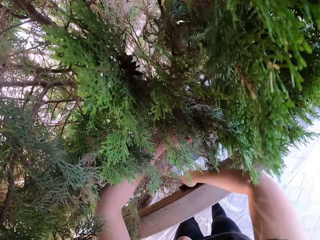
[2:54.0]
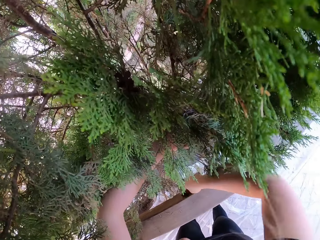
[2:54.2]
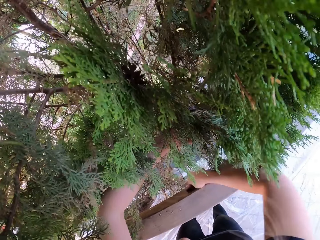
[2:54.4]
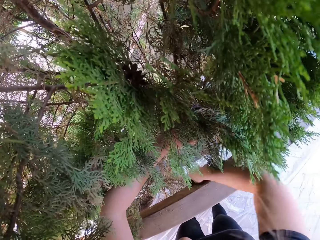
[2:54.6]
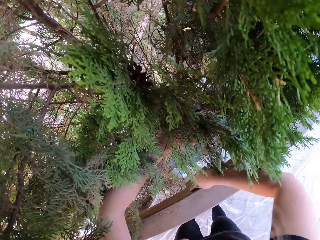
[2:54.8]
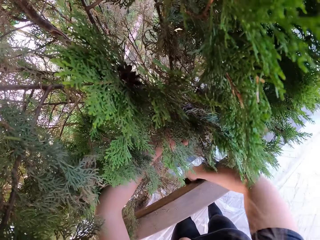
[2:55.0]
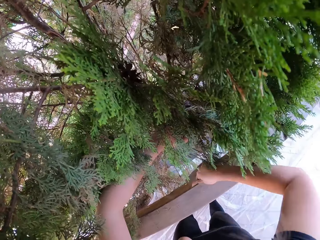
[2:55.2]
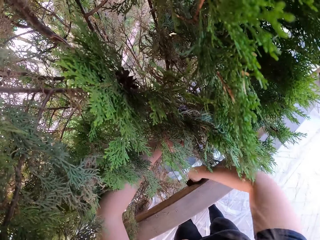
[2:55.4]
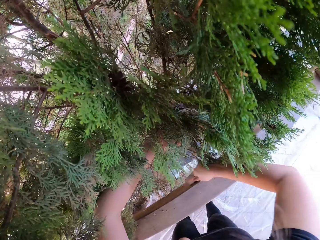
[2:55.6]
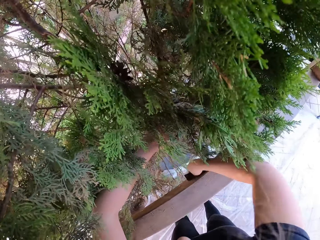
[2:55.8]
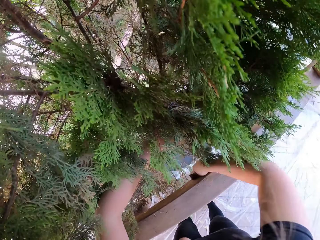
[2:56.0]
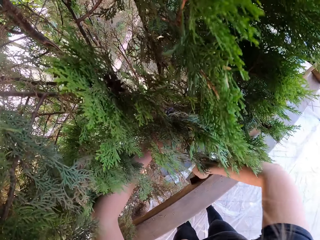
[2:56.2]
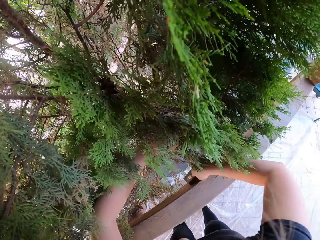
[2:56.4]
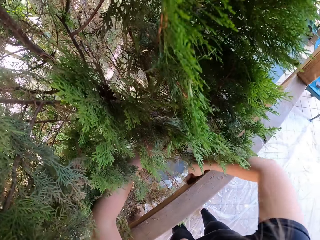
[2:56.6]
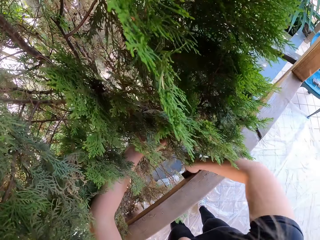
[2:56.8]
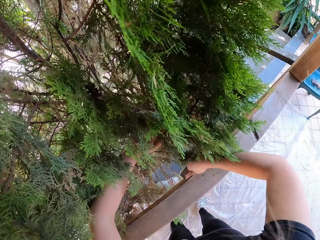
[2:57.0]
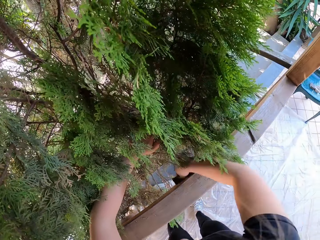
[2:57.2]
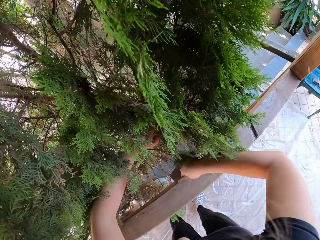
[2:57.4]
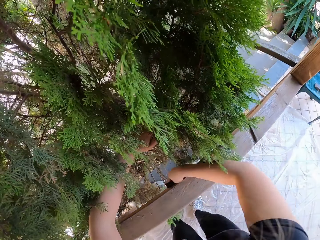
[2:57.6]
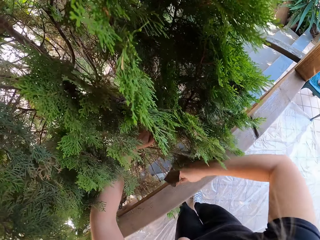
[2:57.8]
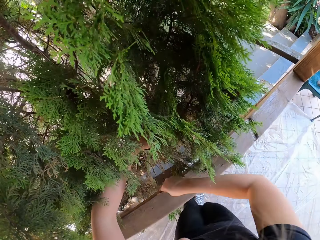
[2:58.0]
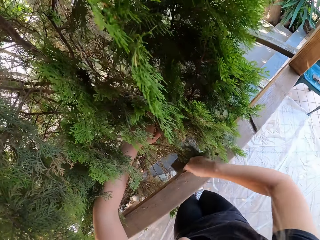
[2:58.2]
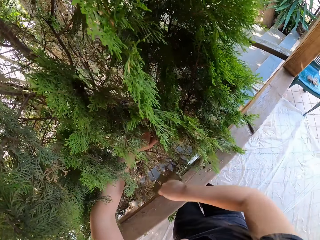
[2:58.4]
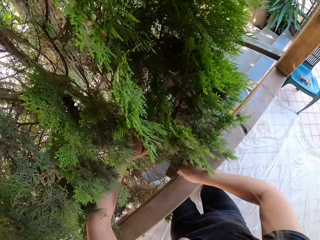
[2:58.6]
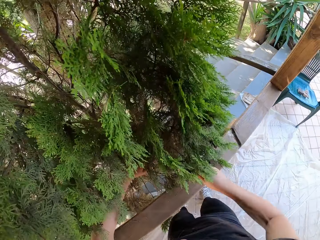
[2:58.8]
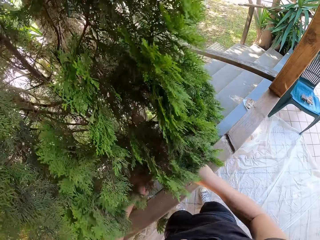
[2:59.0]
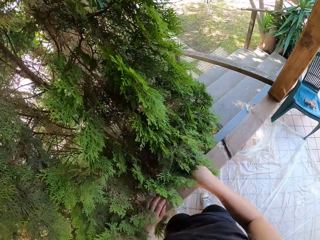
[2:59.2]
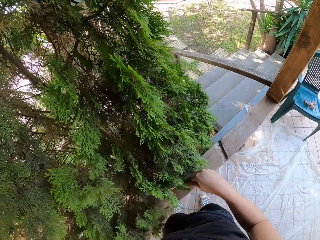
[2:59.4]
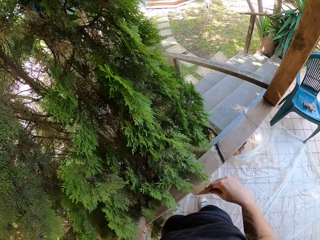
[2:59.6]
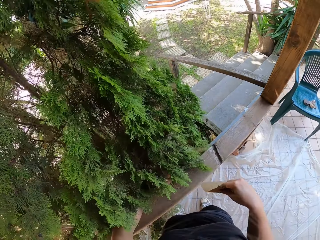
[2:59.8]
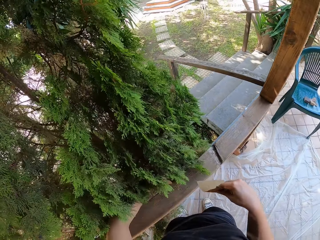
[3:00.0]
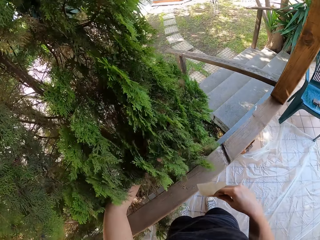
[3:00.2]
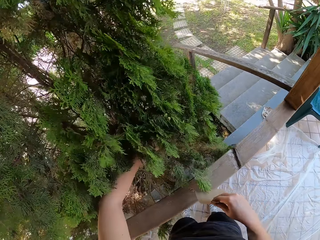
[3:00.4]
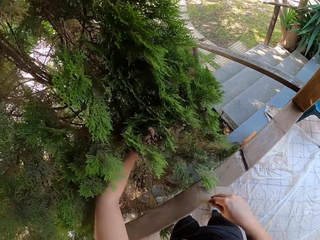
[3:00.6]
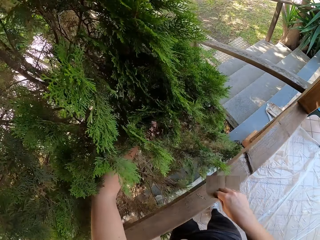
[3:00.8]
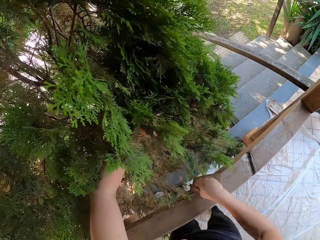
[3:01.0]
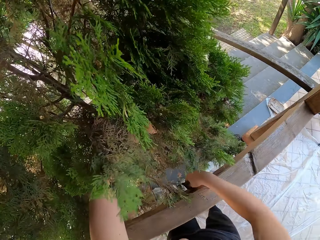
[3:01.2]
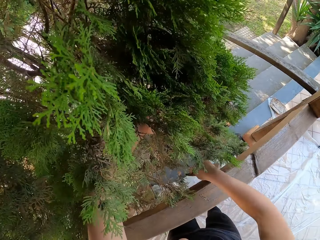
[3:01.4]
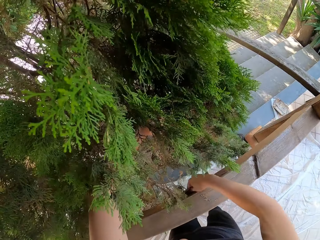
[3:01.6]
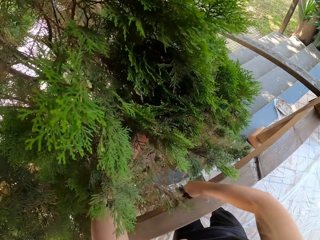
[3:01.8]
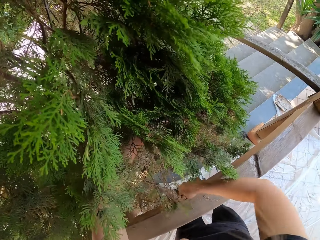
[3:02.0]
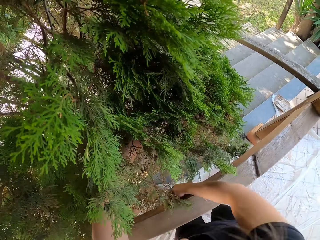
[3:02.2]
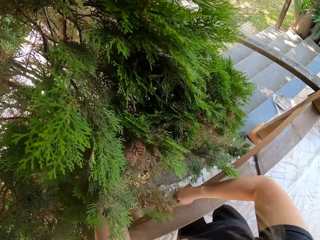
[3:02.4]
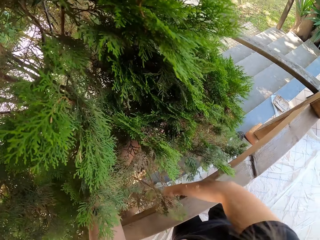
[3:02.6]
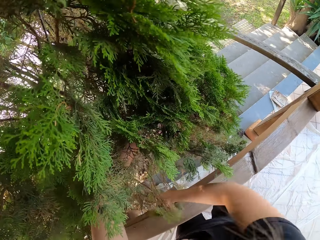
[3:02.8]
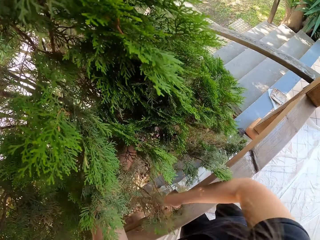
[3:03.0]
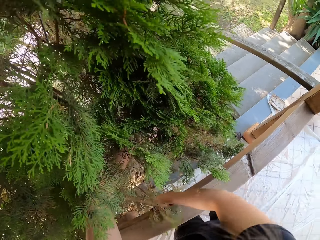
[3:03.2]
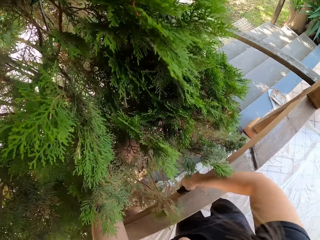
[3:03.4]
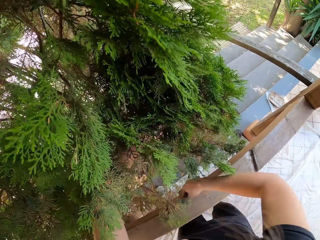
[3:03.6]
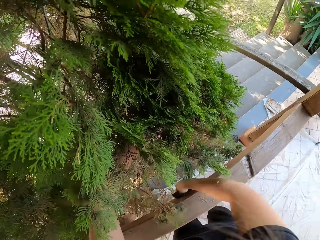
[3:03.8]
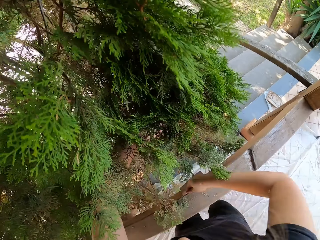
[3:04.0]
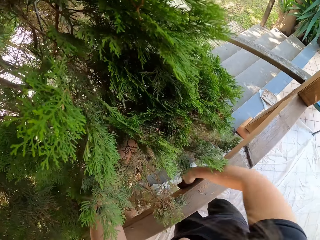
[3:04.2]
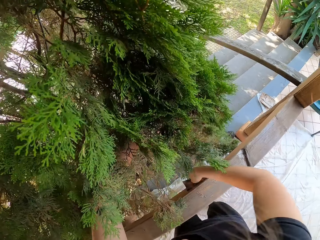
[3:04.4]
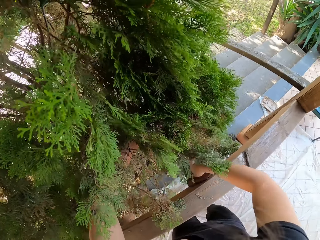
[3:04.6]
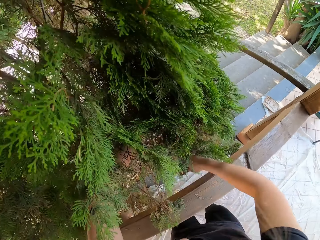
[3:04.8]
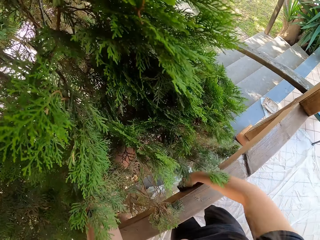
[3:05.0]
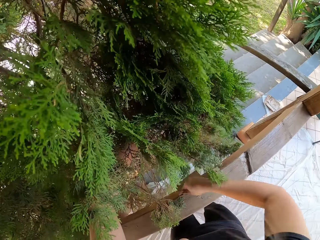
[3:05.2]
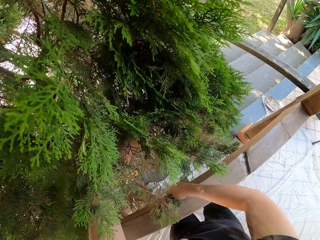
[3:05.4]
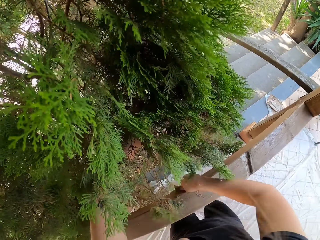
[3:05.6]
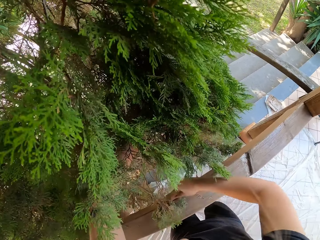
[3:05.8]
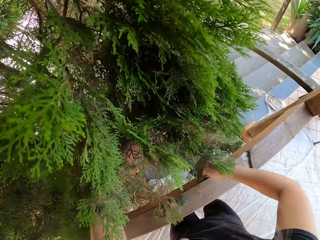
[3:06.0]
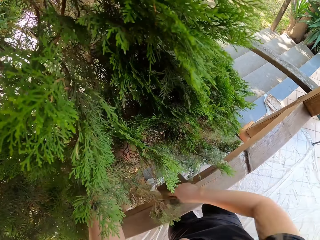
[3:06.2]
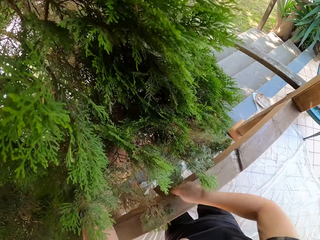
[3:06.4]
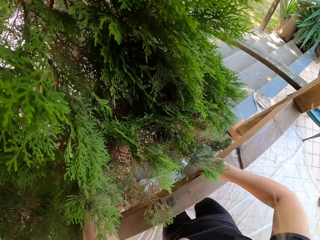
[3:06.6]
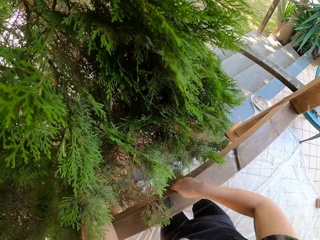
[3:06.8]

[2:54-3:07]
The camera wearer pushes leaves with their hand. They scrub wood with a scrubber.

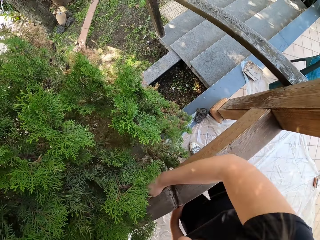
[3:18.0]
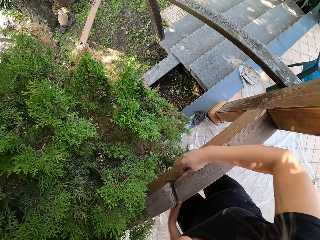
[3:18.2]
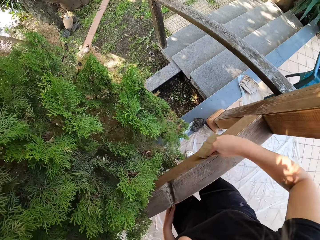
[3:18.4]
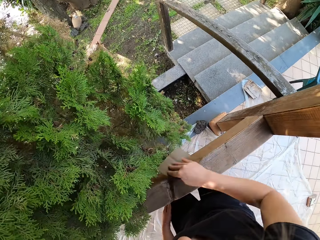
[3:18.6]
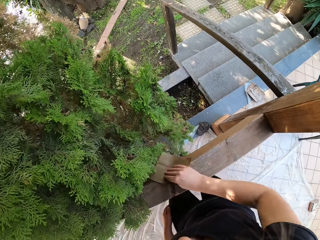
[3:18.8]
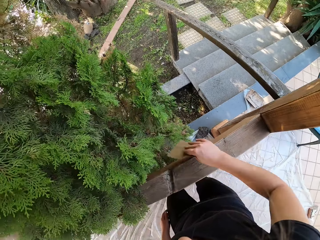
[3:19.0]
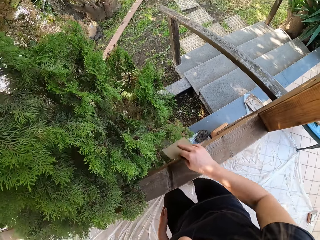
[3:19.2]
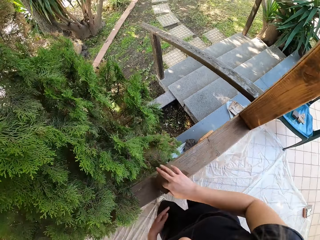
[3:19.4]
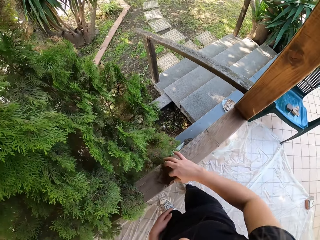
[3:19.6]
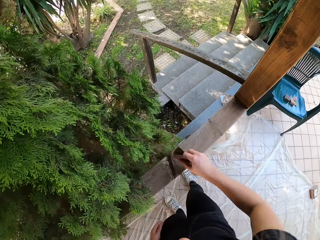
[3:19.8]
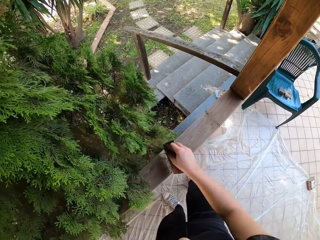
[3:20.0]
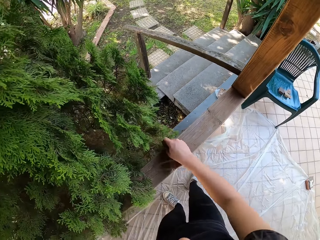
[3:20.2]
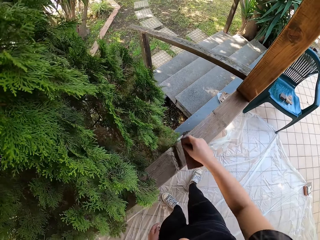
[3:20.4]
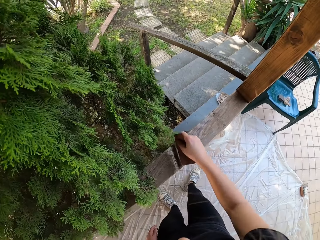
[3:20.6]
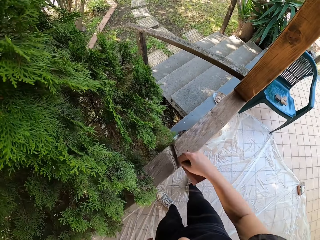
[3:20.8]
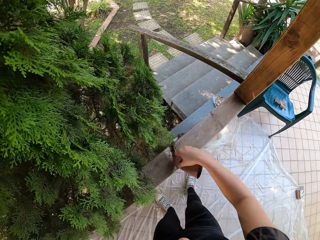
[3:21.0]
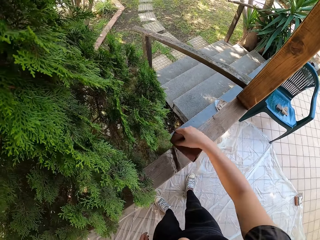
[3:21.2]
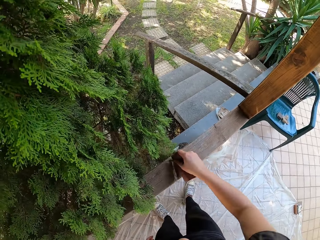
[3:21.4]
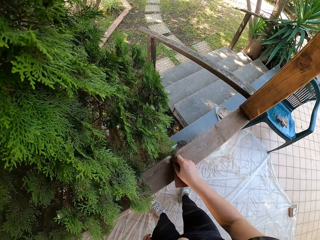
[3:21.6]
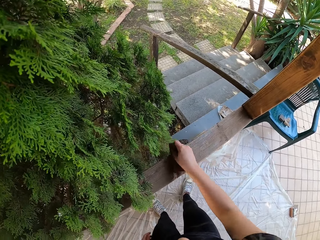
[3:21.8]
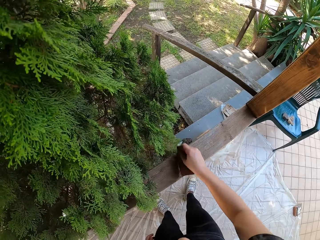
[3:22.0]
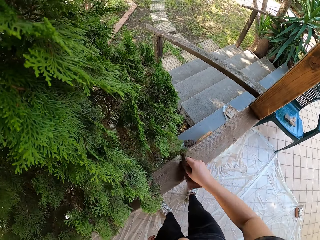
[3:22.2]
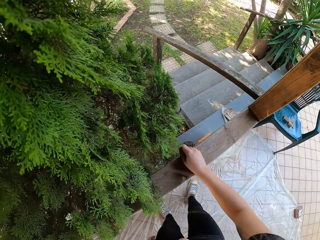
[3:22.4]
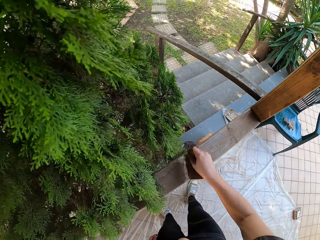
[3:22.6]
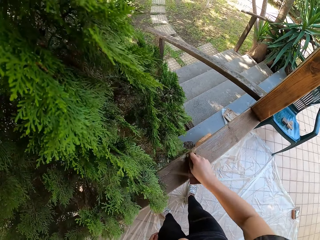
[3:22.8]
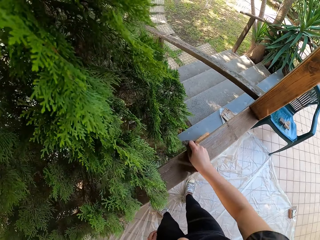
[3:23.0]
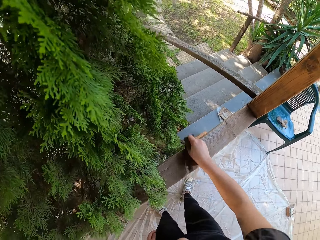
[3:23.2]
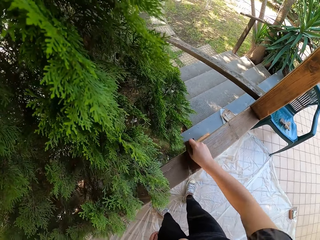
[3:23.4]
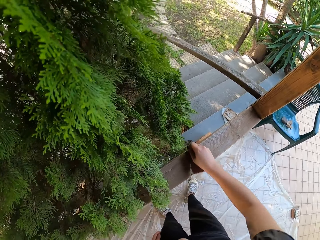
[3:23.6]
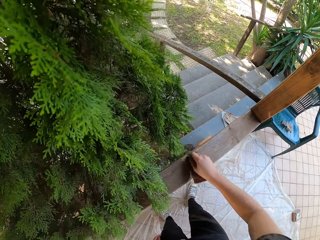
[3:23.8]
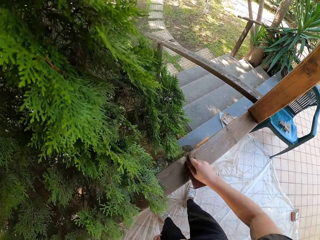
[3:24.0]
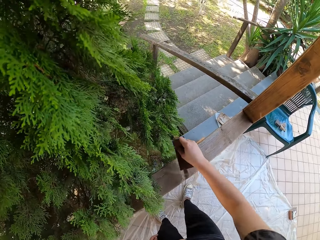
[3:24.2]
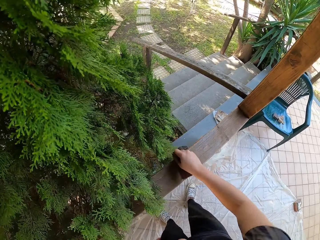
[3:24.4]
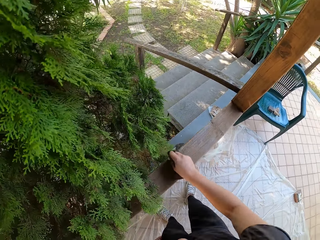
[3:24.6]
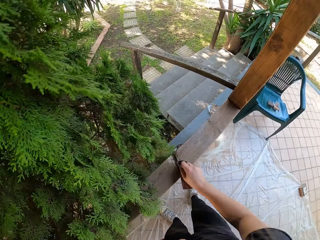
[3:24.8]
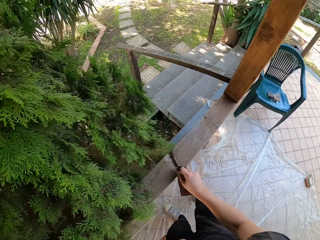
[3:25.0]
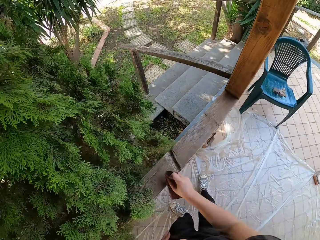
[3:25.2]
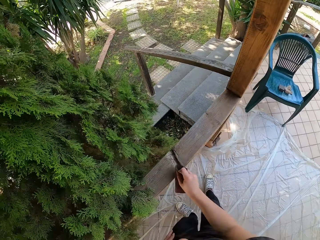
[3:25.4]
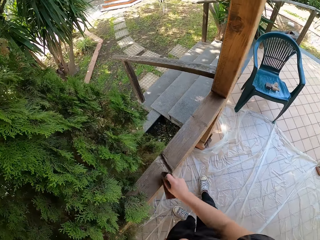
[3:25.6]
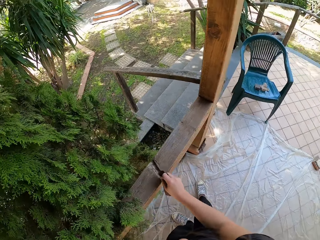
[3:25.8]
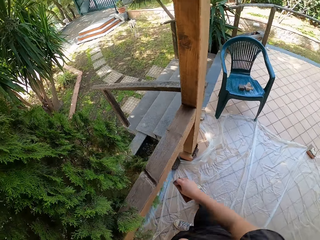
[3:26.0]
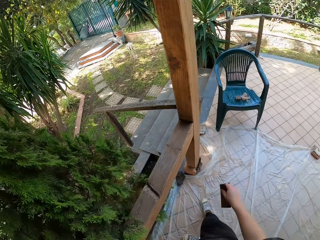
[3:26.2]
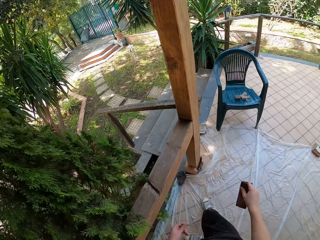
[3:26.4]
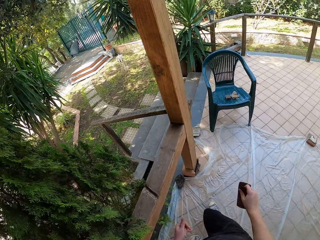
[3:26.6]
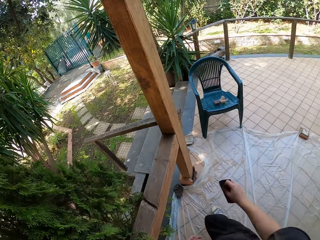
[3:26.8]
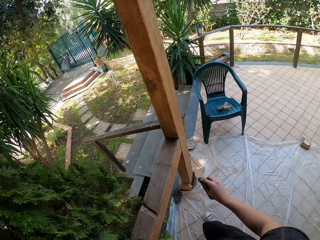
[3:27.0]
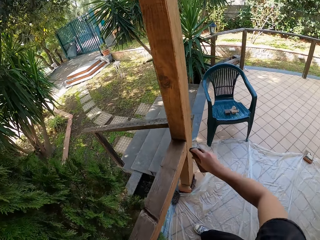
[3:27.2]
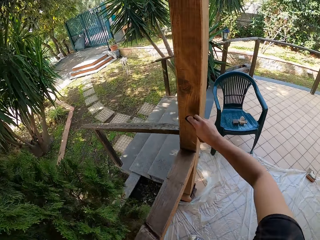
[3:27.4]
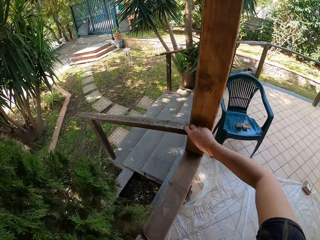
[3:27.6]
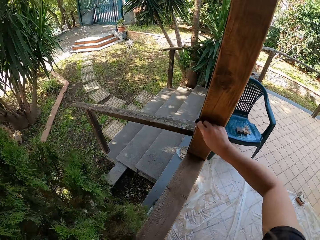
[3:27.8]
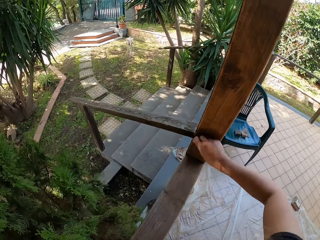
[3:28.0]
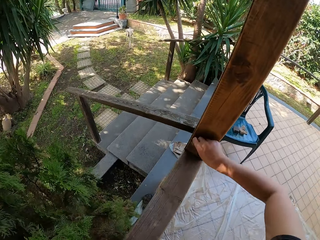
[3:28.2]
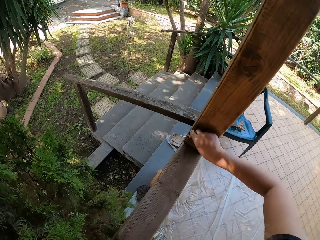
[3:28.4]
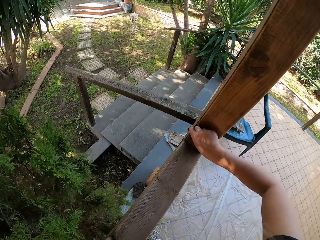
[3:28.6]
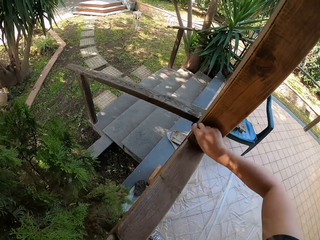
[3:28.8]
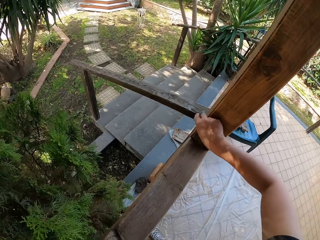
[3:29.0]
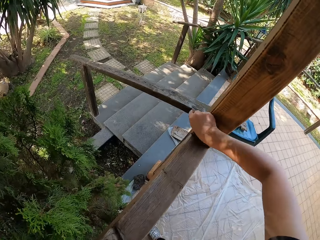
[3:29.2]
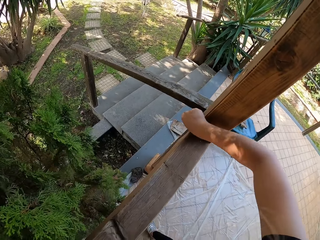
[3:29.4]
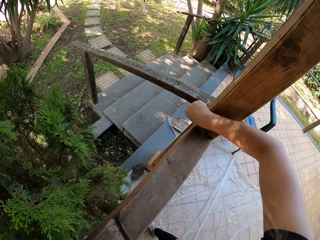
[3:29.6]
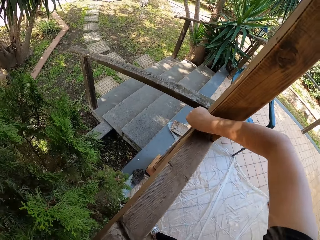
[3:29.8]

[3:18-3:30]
The camera wearer folds the sandpaper. They smoothen the railing with the sandpaper. They stare at the railing. They smoothen the railing with the sandpaper.
